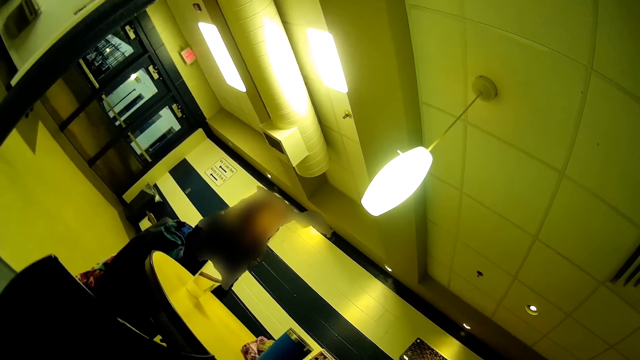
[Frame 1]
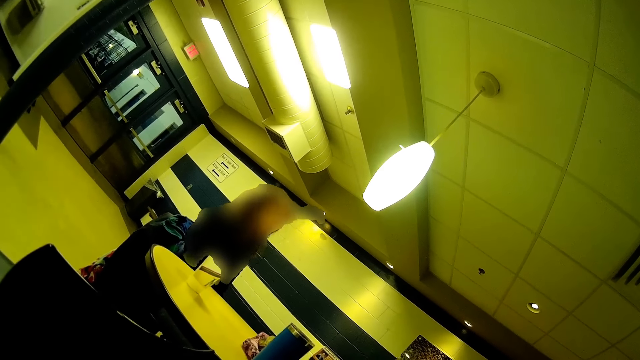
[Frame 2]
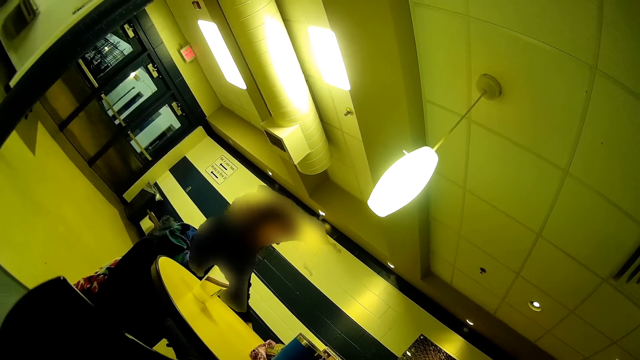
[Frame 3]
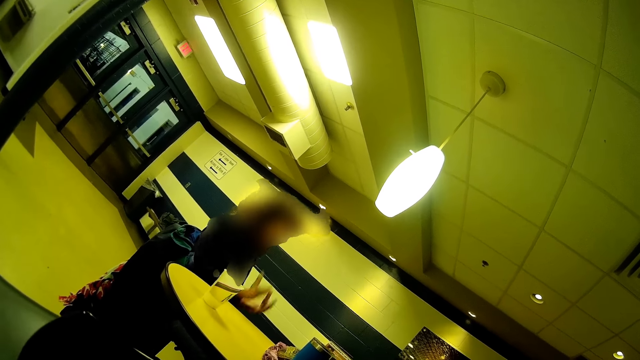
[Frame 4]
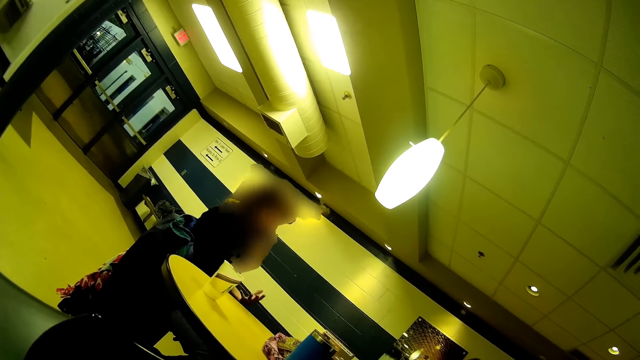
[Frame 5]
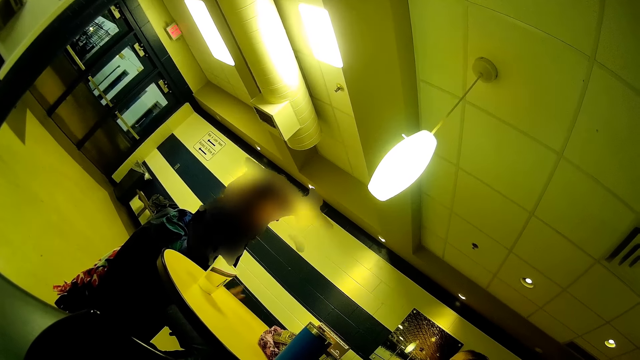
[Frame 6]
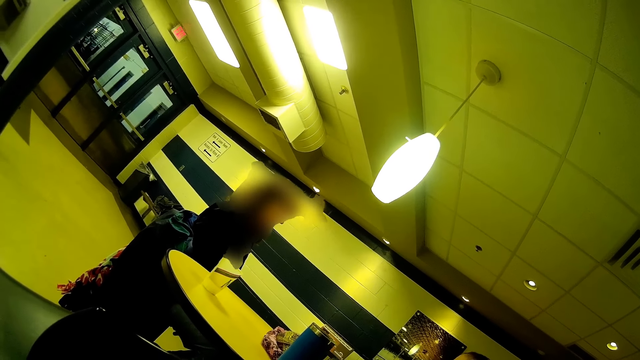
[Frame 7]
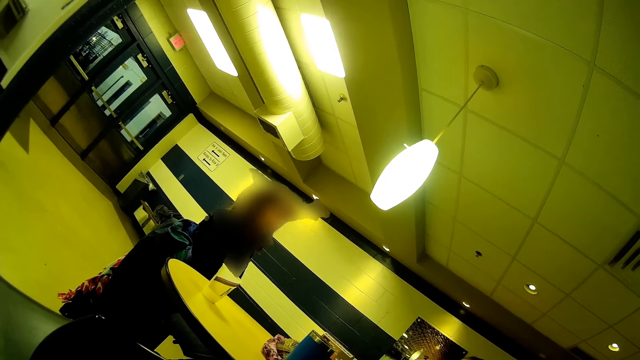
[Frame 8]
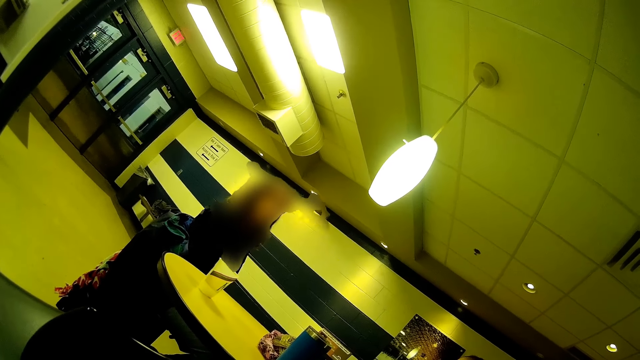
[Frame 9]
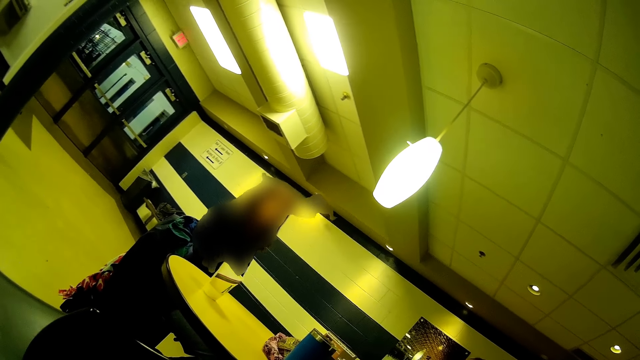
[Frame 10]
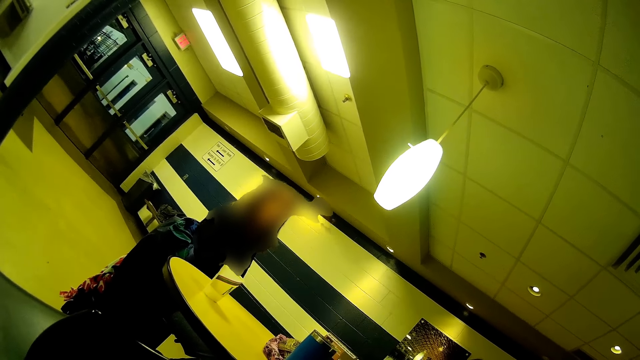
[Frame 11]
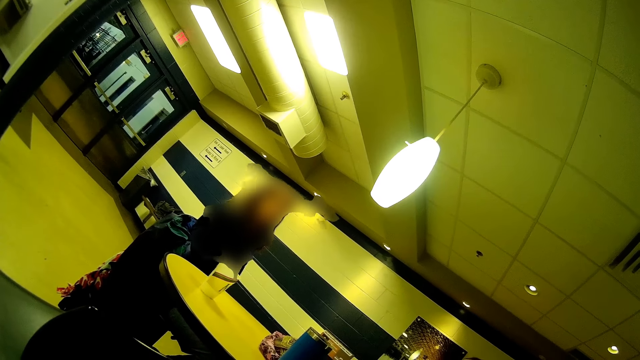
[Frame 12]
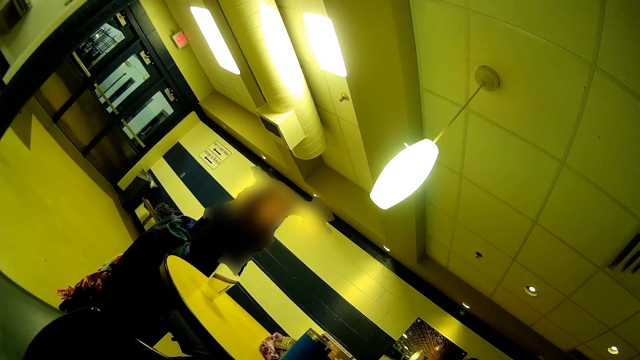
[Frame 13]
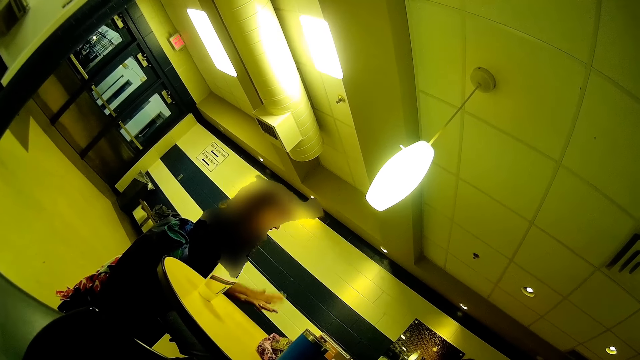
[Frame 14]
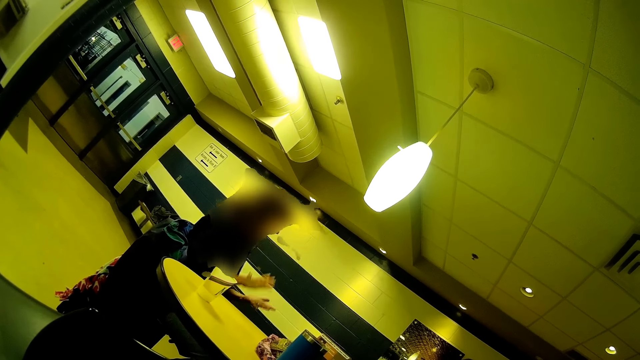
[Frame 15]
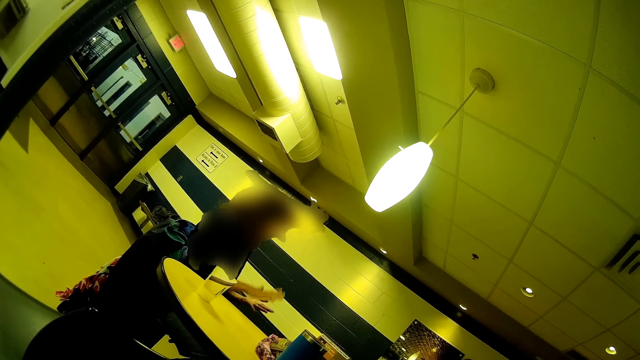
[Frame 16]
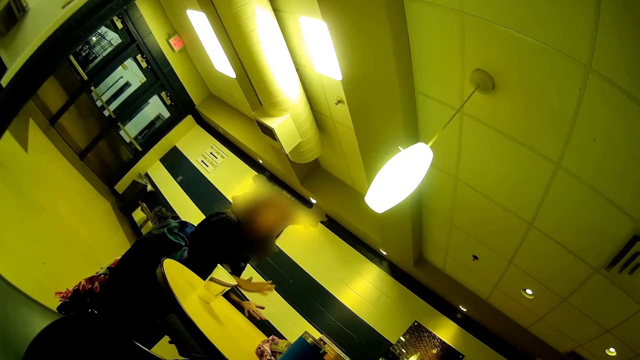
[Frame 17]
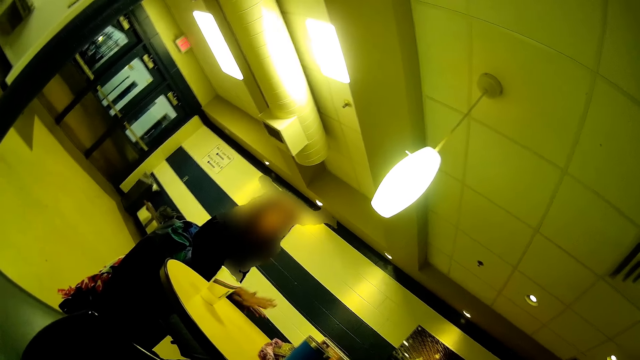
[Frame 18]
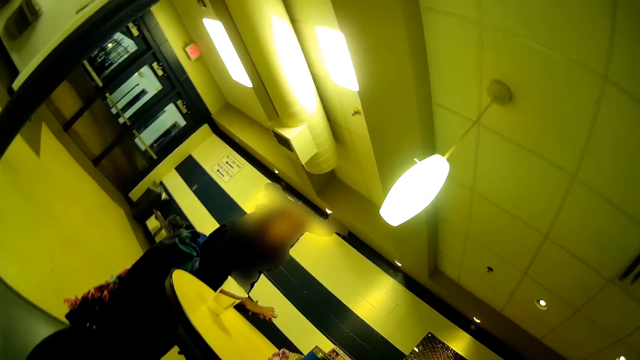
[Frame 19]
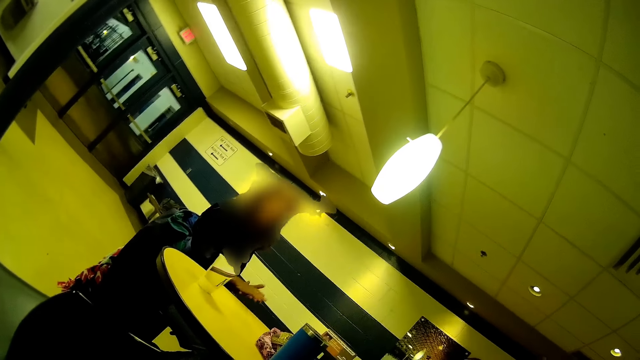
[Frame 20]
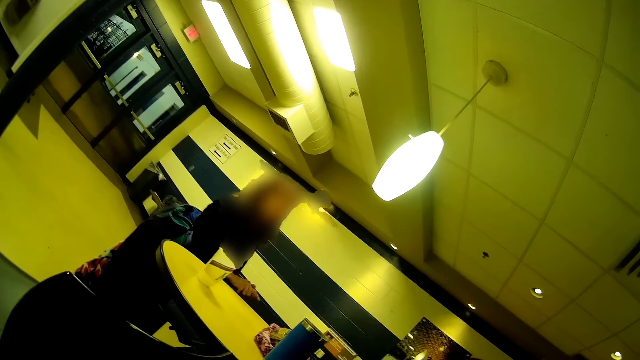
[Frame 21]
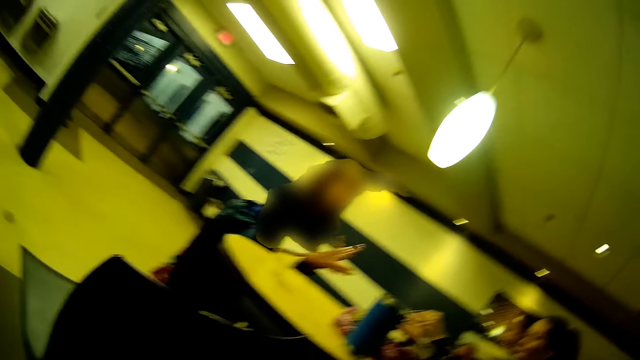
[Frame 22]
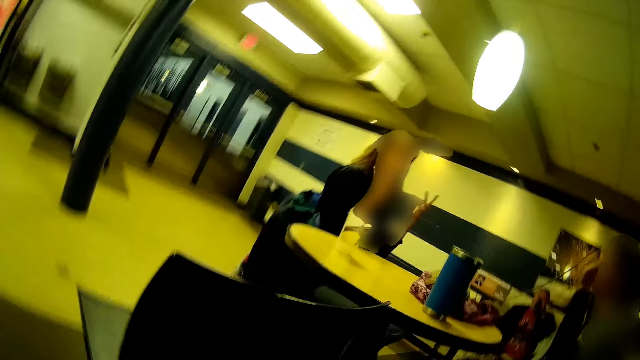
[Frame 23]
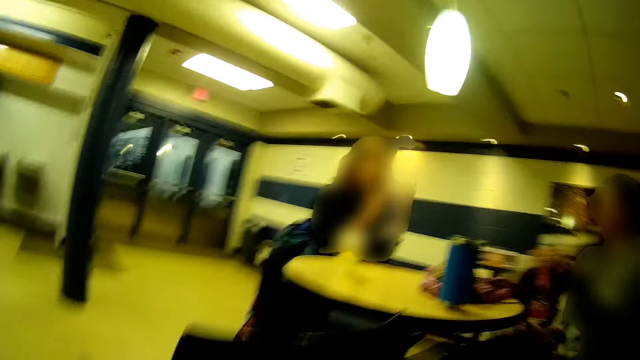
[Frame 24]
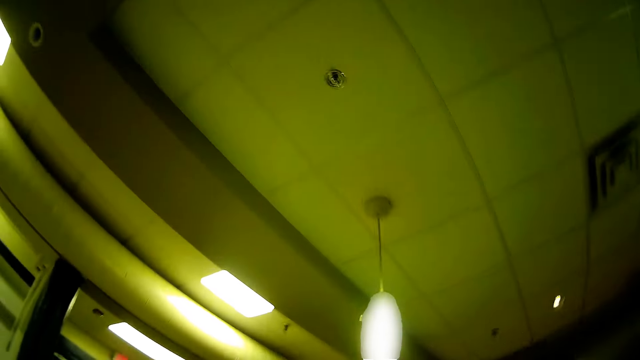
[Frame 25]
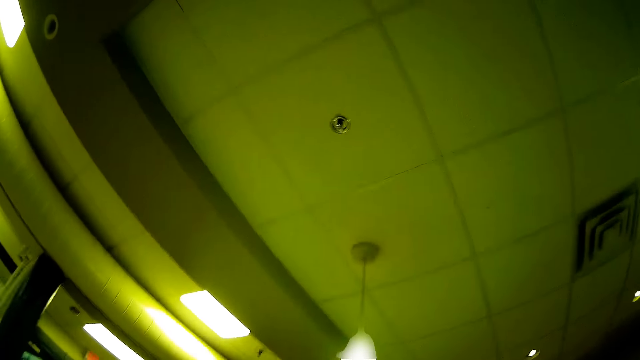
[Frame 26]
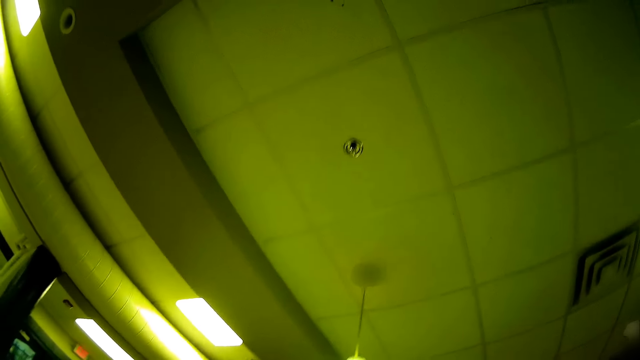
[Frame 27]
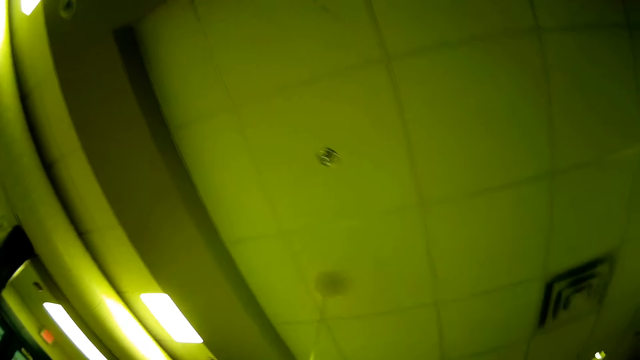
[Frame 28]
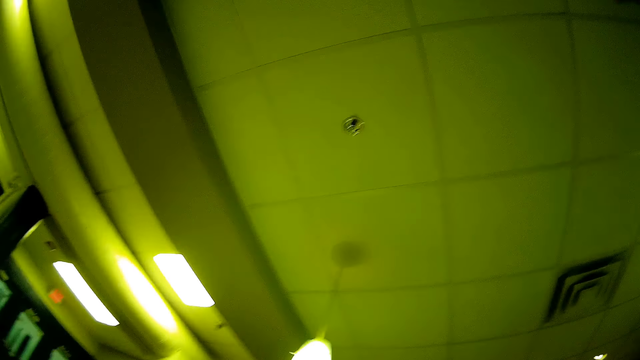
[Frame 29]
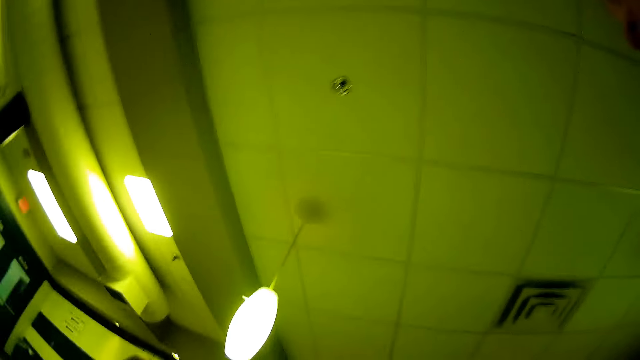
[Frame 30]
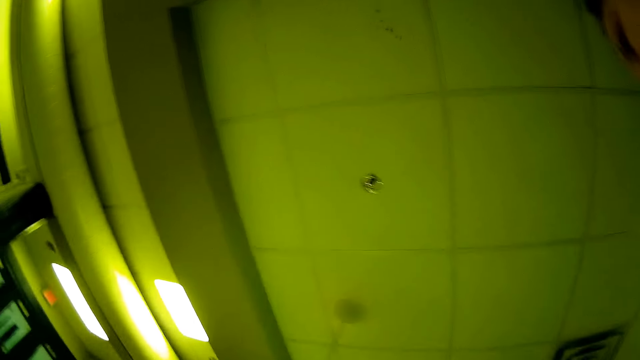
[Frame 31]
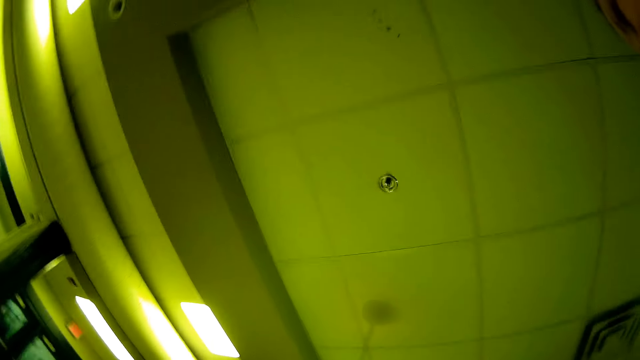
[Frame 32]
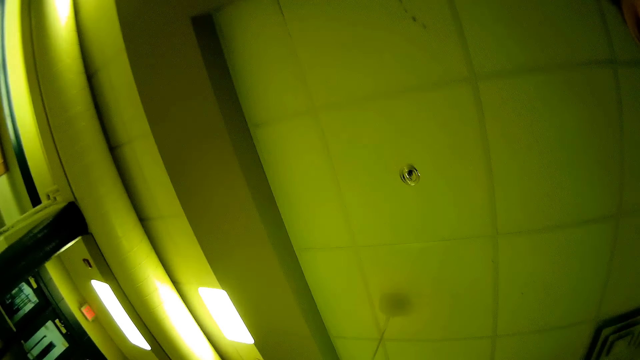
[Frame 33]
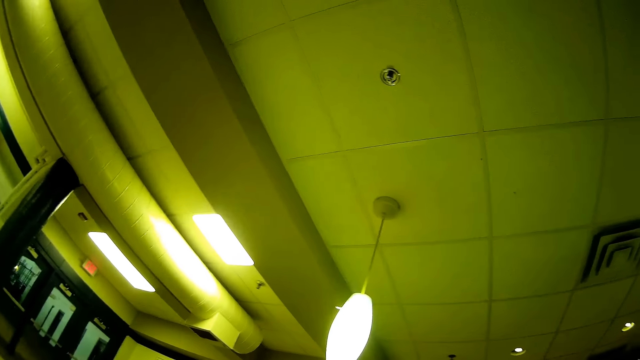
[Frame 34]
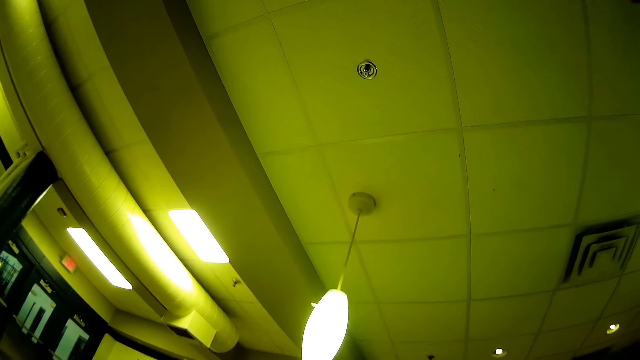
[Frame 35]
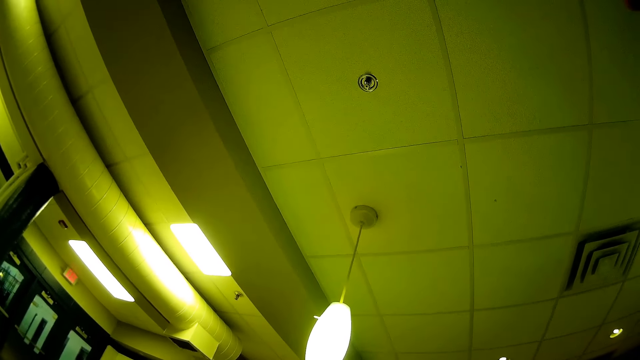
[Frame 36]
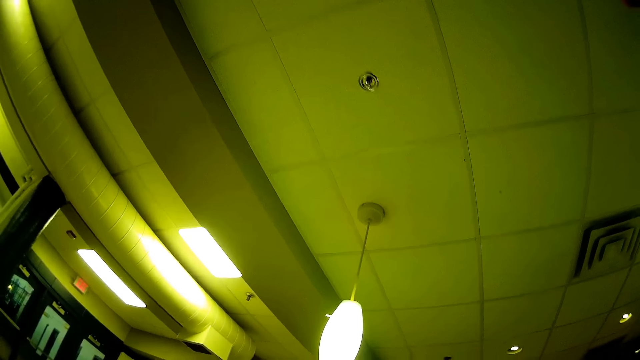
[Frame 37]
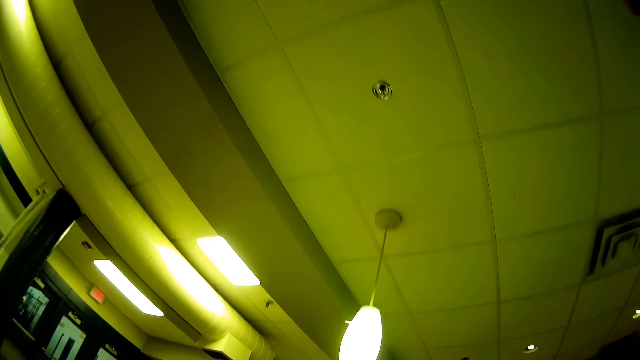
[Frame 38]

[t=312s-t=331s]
The woman taps her hands. The camera wearer looks around. They look on the ceiling.

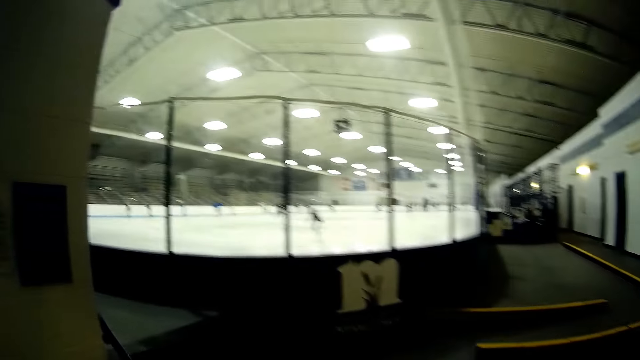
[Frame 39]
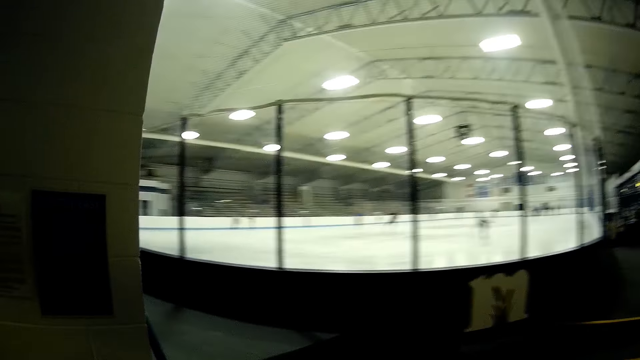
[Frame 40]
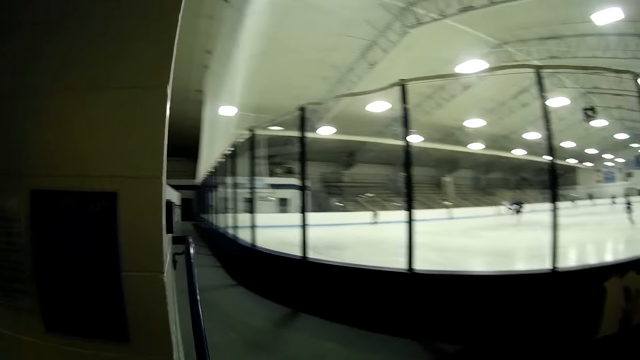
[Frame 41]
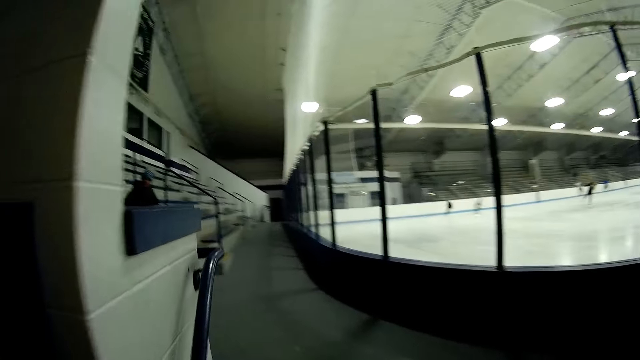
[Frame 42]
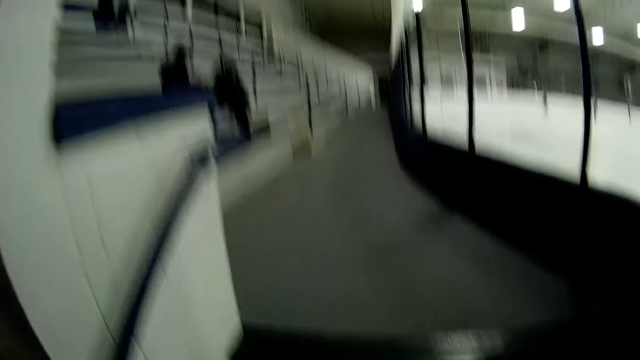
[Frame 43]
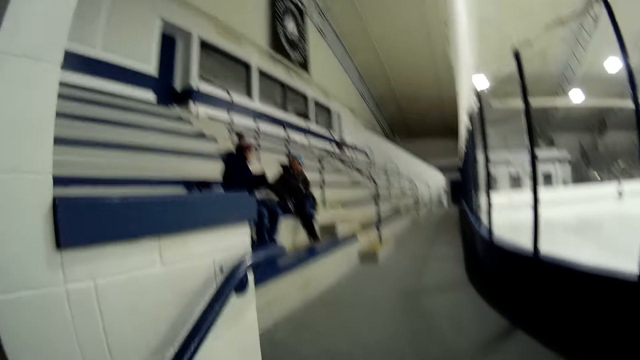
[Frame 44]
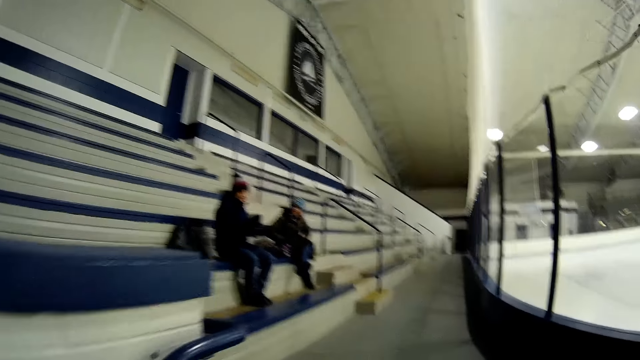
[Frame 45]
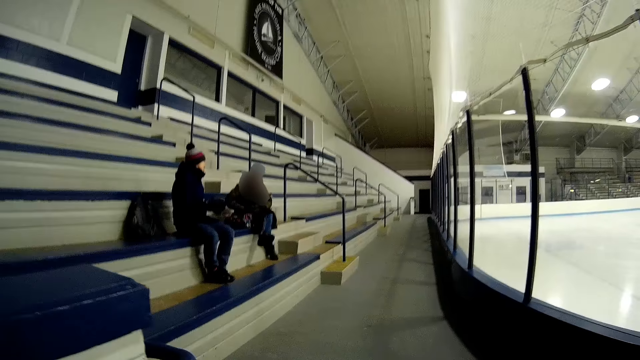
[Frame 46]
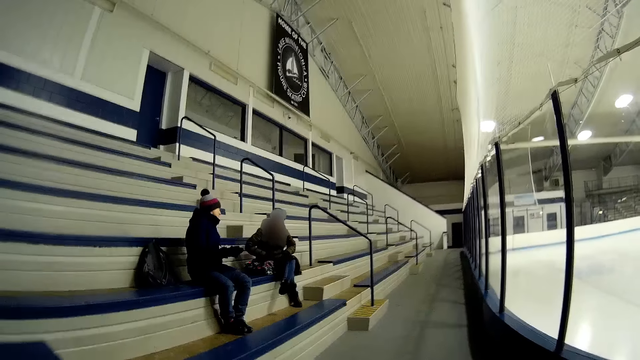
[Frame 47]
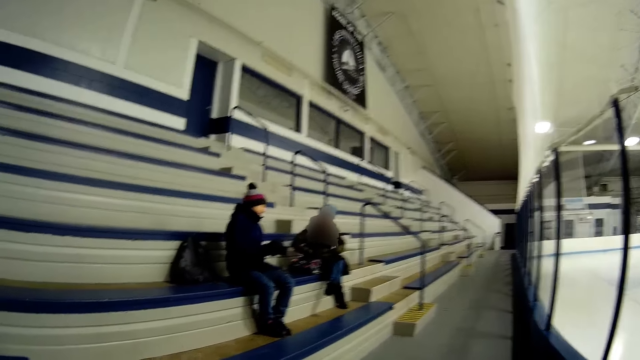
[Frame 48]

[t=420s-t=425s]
The camera wearer turns left. They walk forward towards the sitting area.
